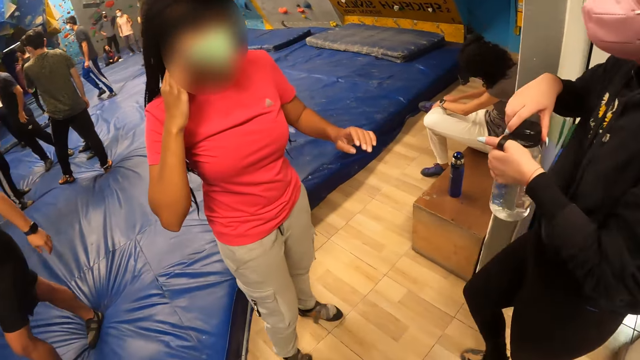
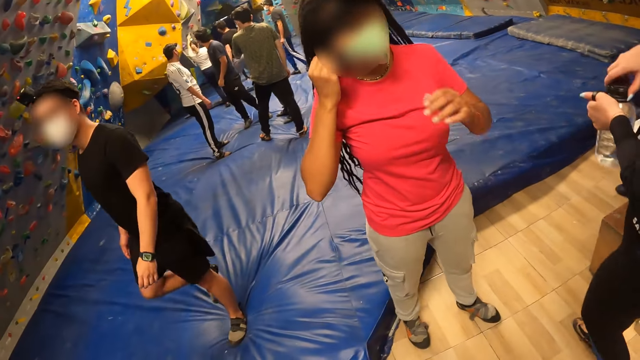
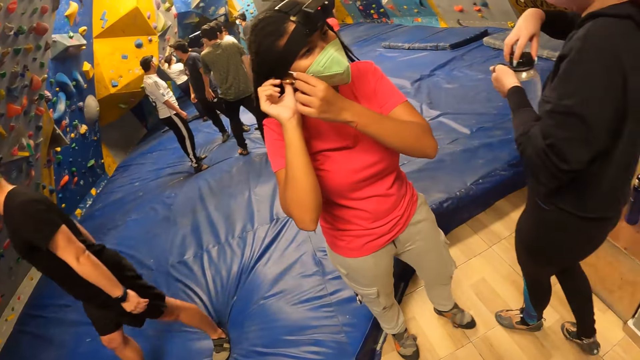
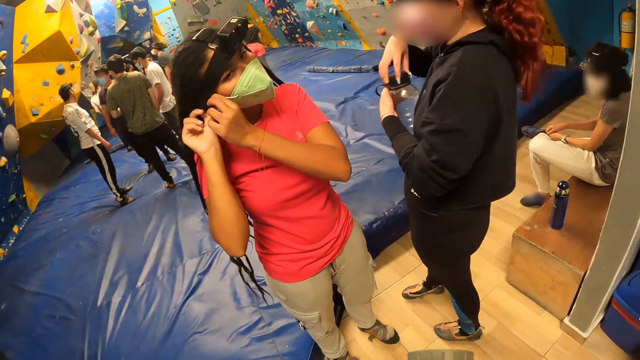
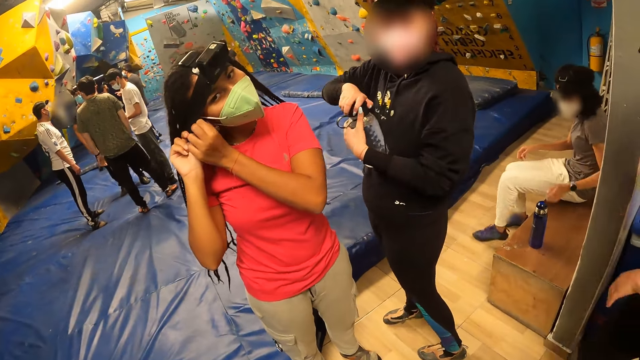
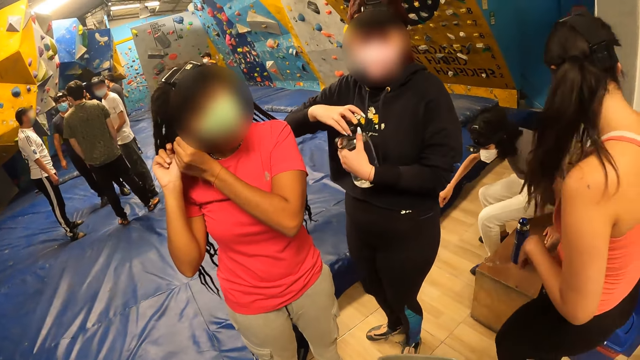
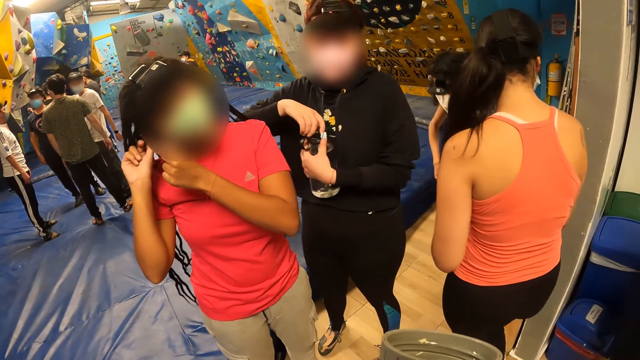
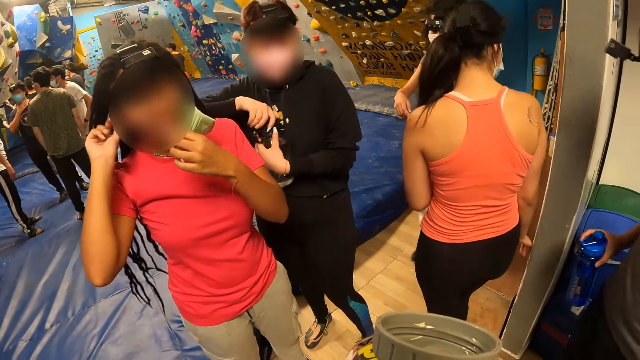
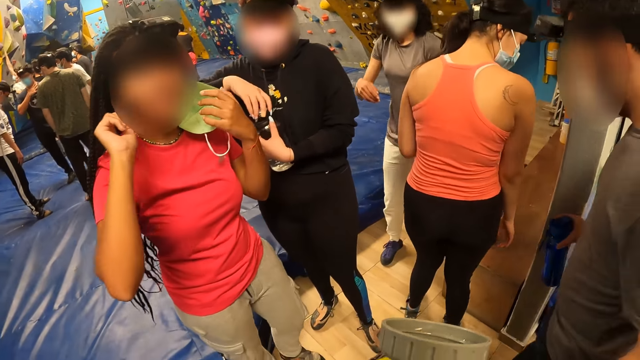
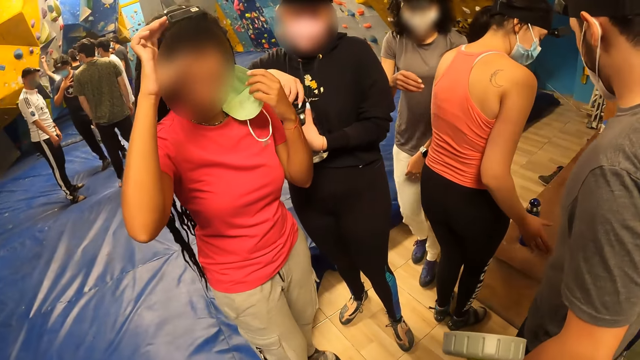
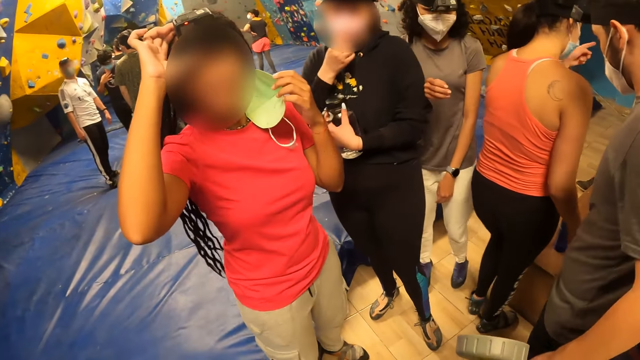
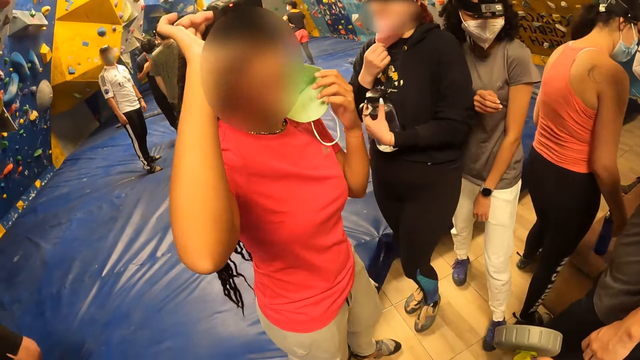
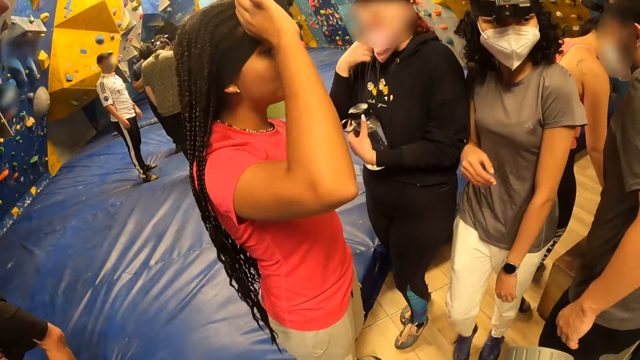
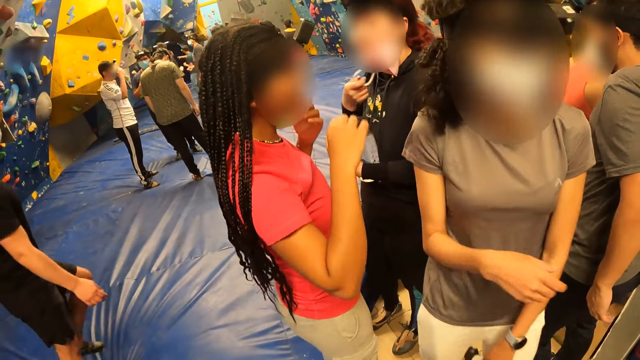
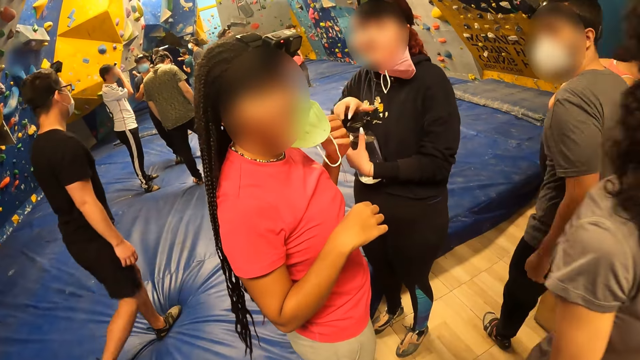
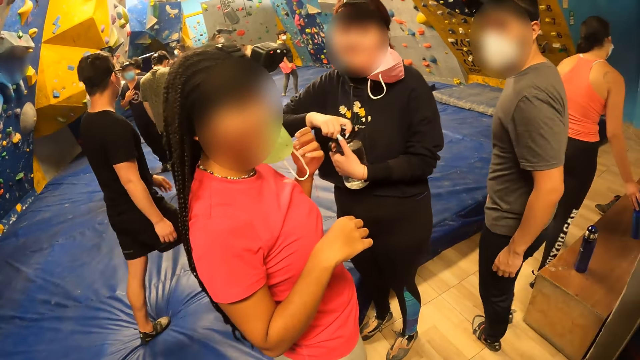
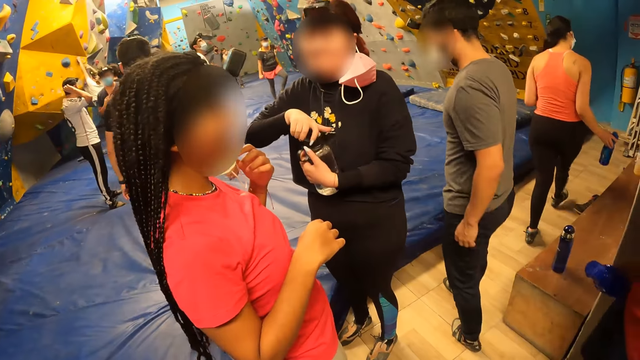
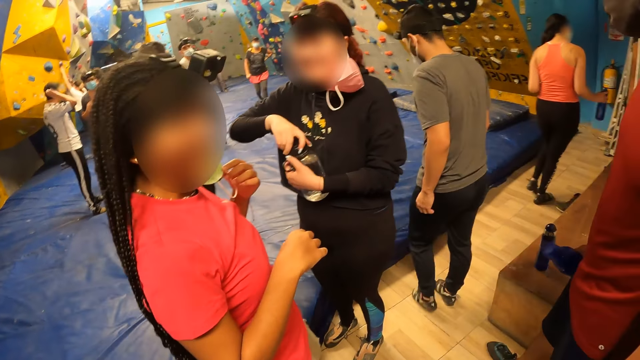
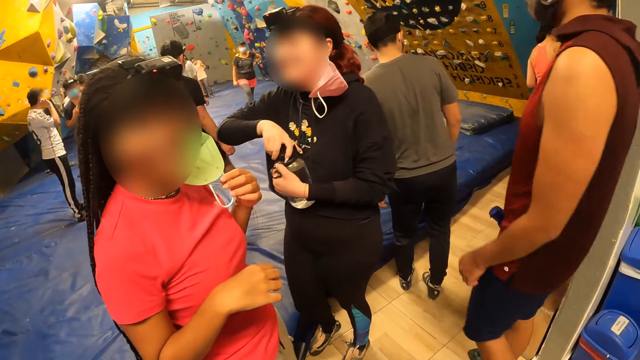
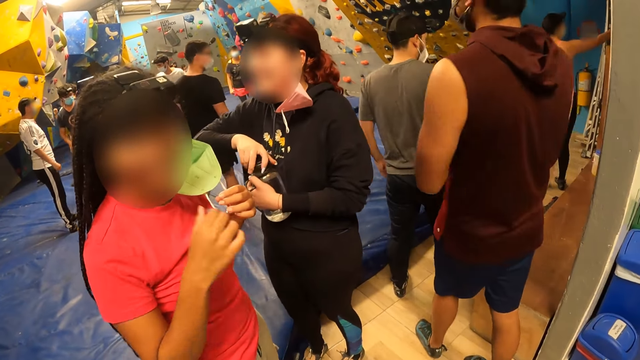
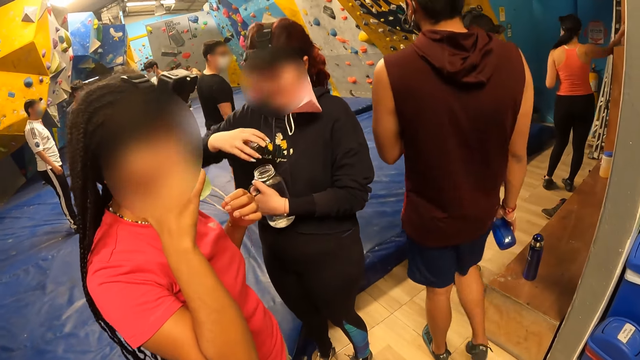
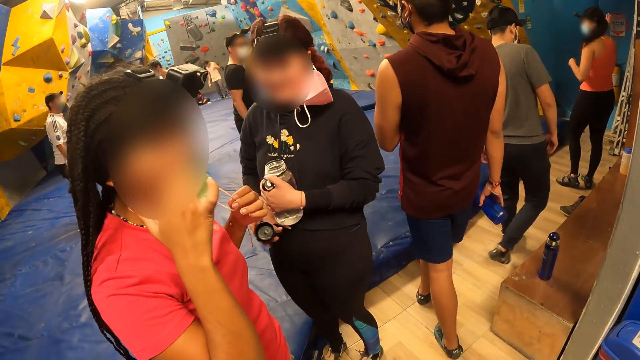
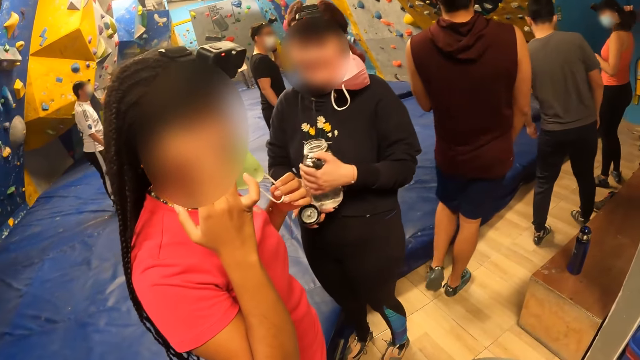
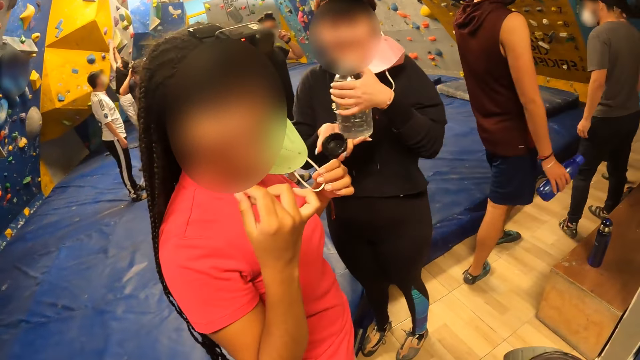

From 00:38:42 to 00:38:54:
The camera wearer interacts with a woman. They interact with another woman.

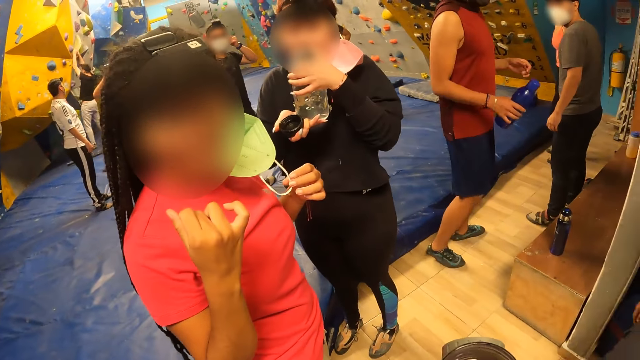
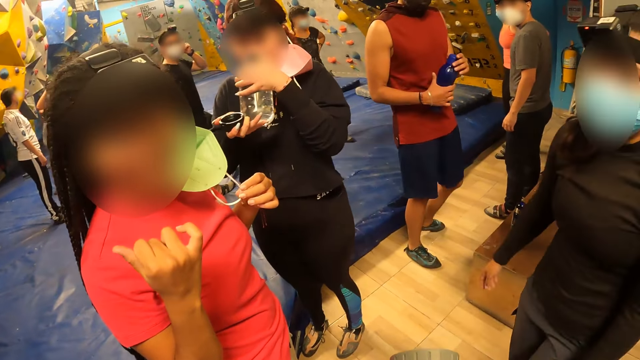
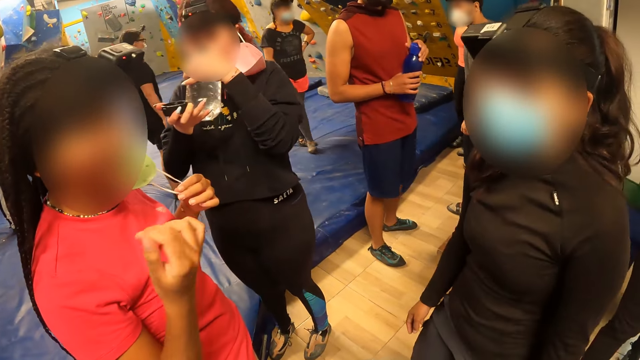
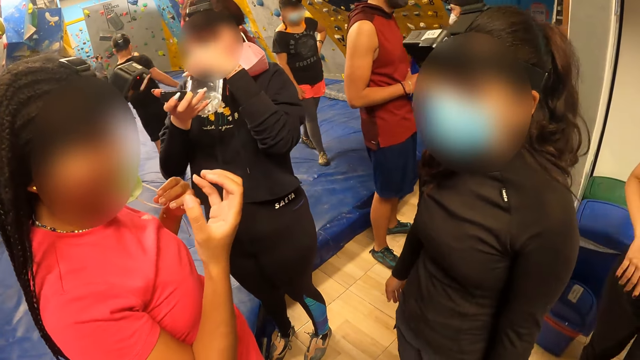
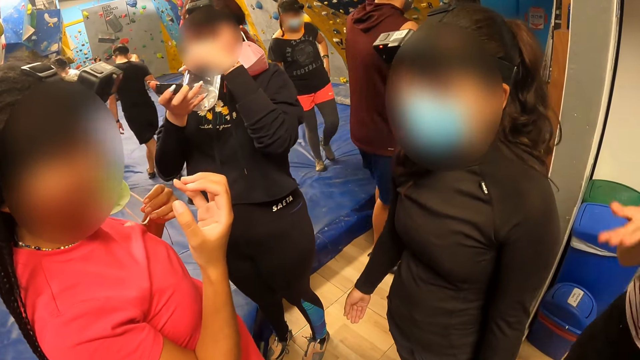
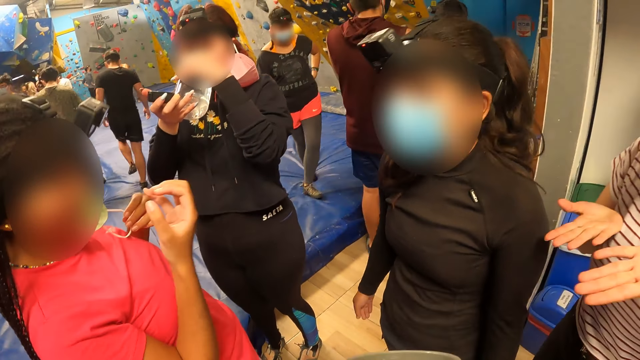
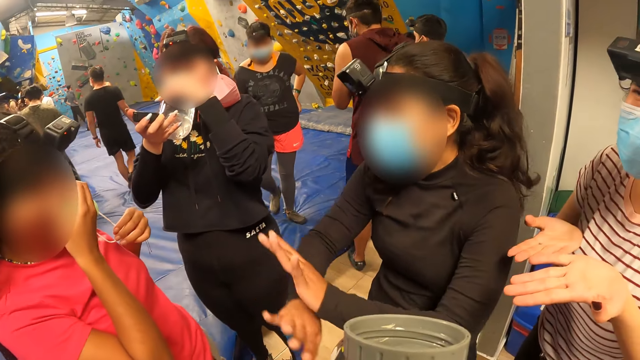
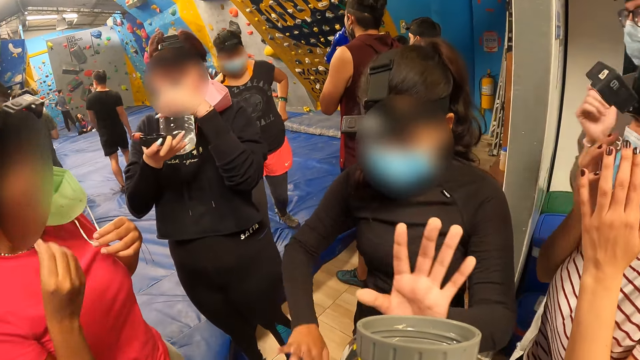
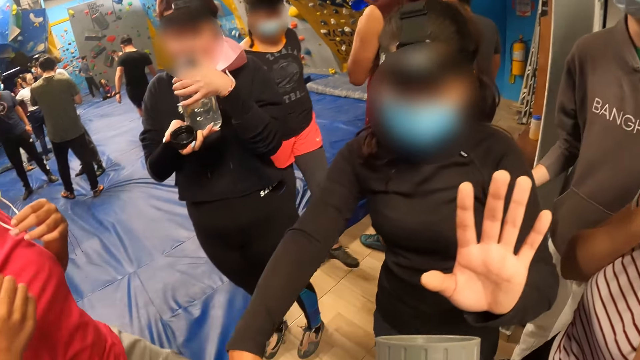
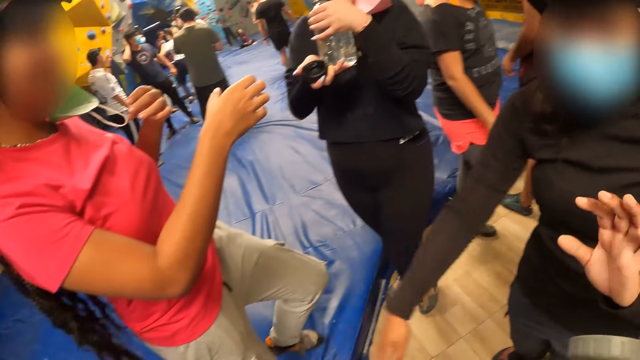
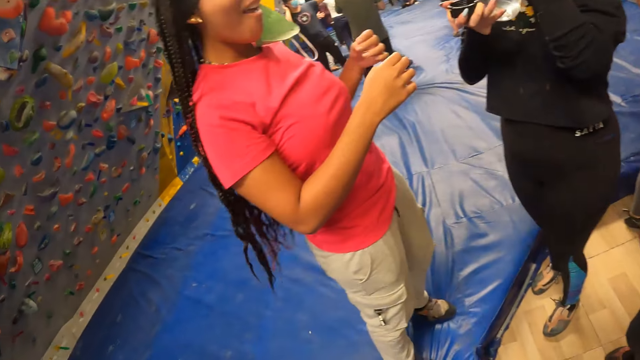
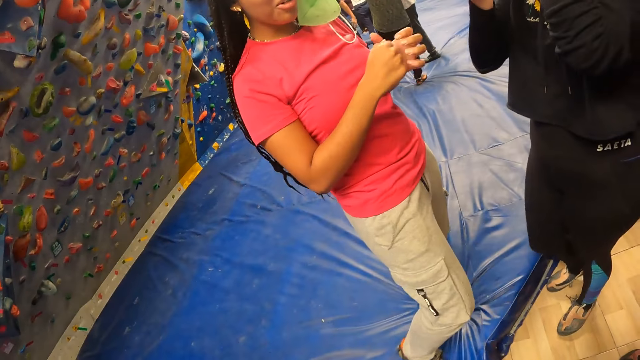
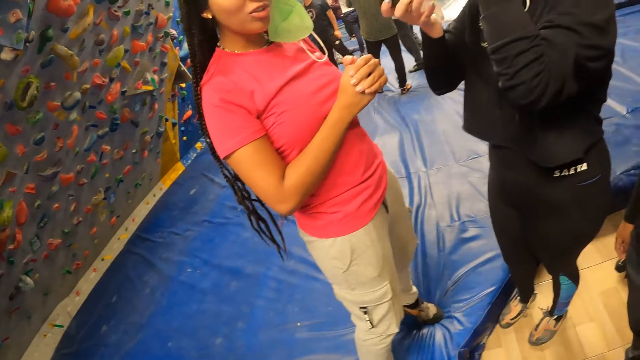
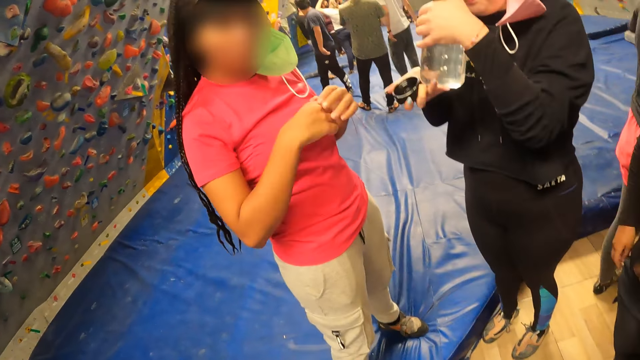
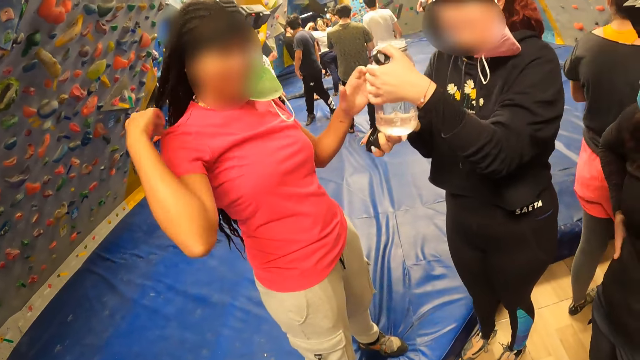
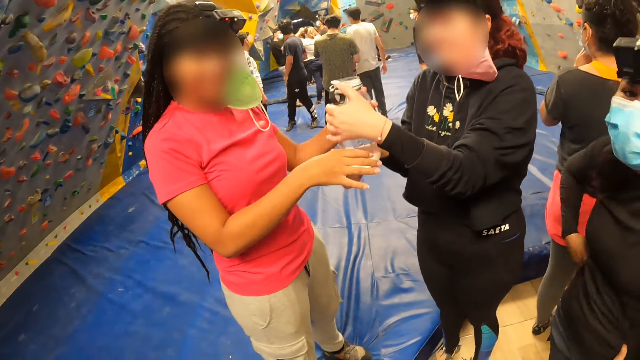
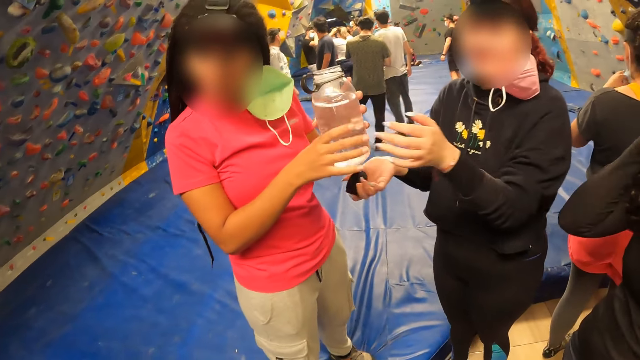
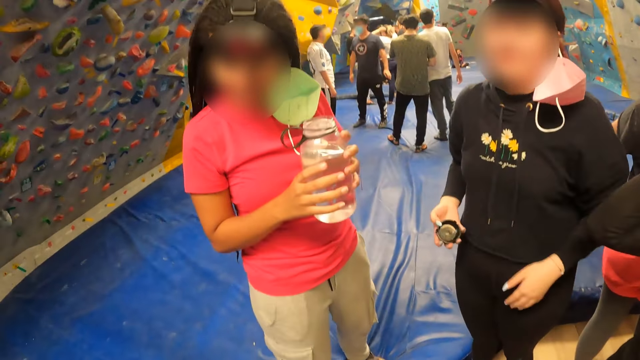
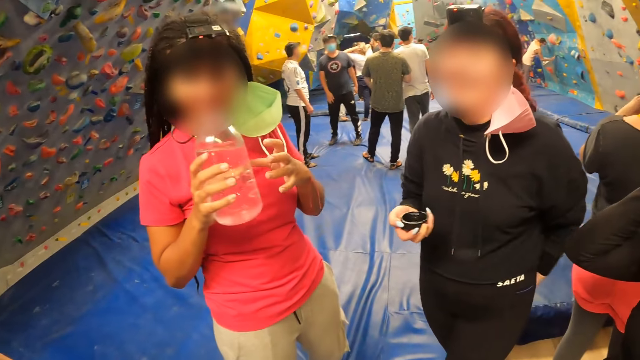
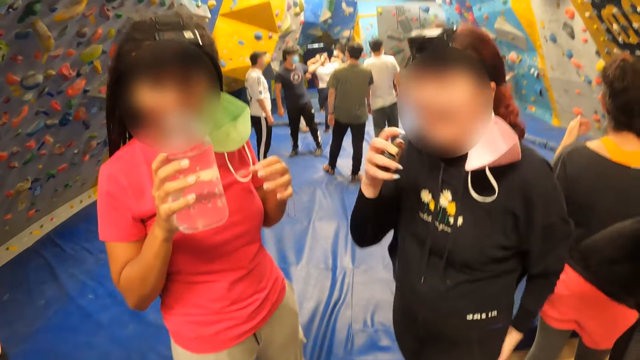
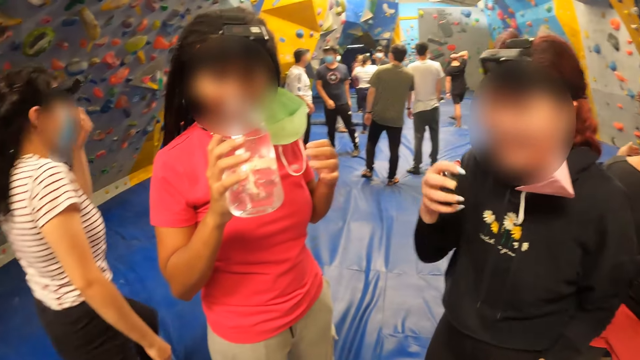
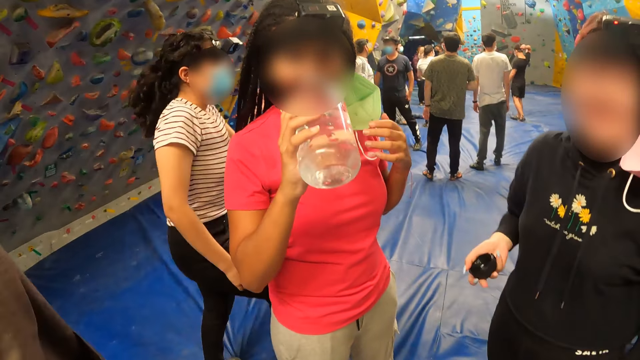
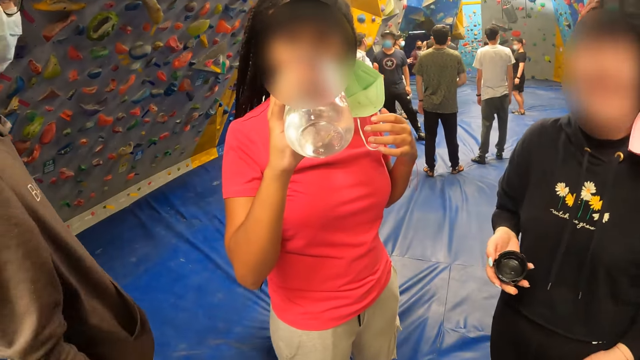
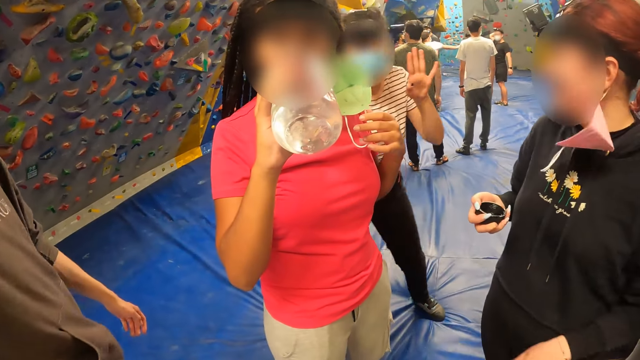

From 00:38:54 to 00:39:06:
The camera wearer walks. They interact with a woman. They interact with another woman.
